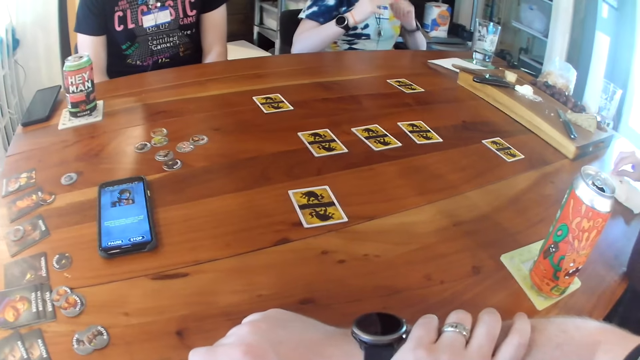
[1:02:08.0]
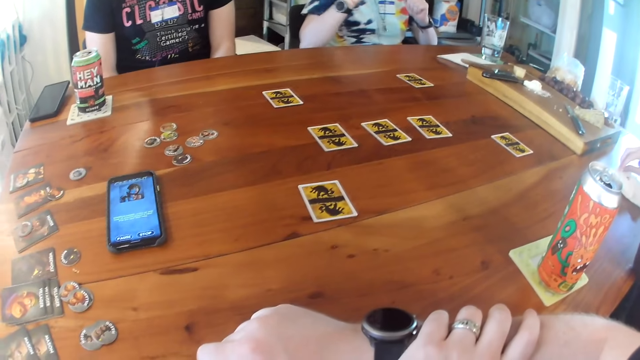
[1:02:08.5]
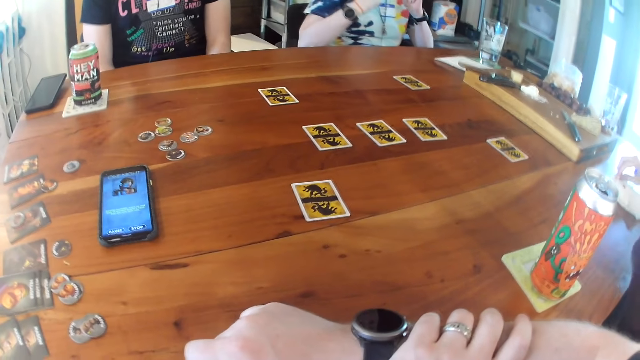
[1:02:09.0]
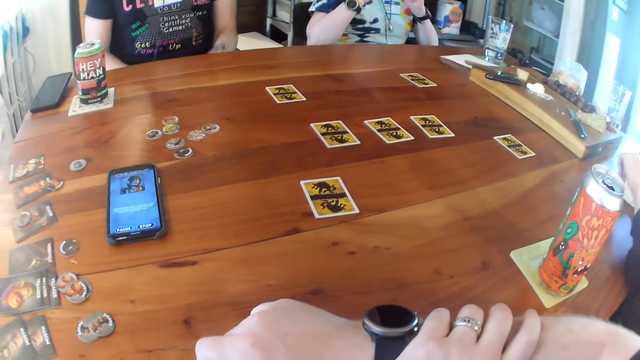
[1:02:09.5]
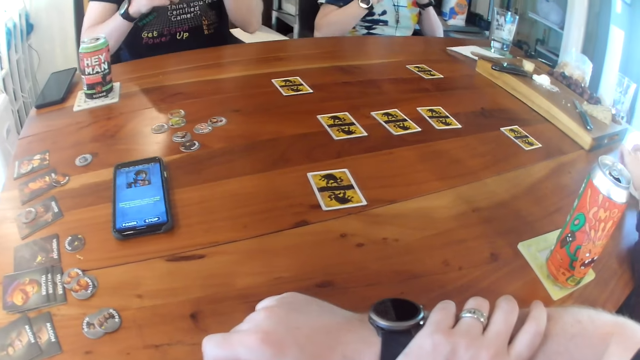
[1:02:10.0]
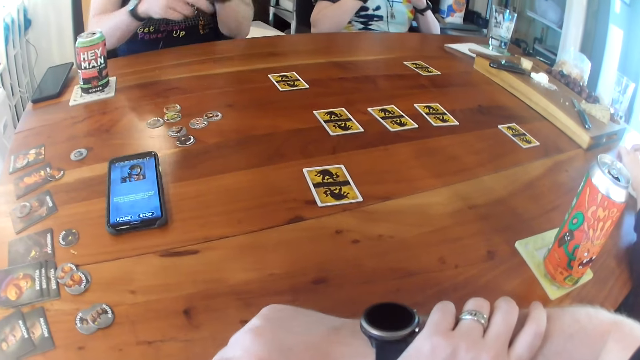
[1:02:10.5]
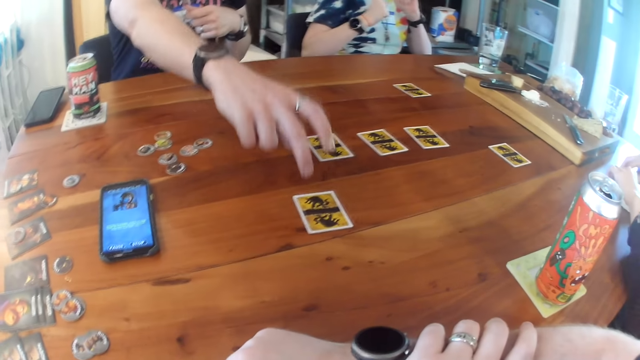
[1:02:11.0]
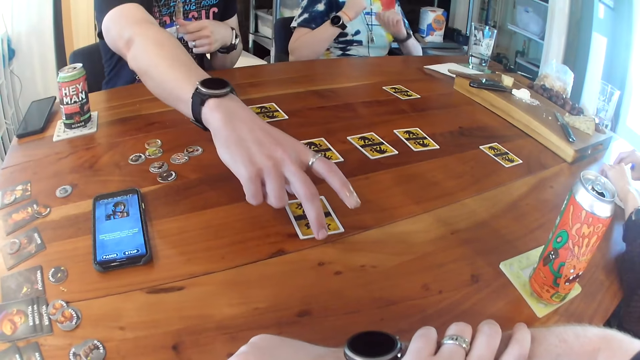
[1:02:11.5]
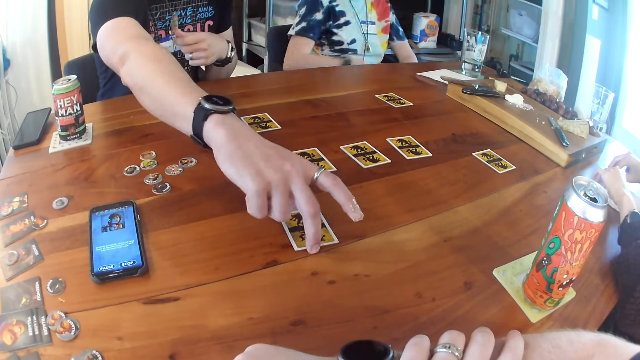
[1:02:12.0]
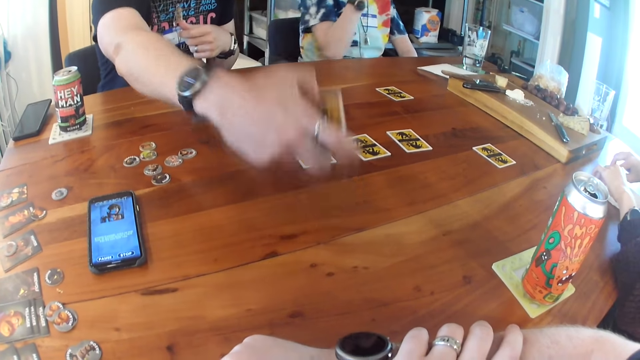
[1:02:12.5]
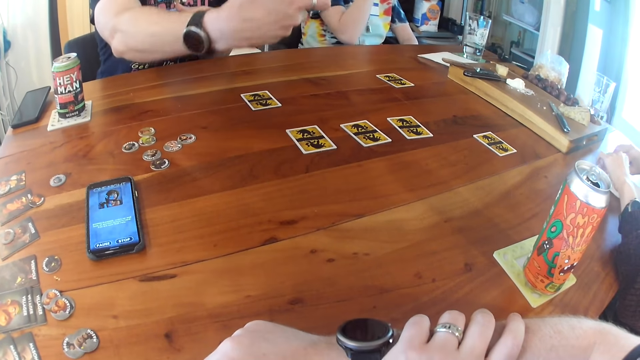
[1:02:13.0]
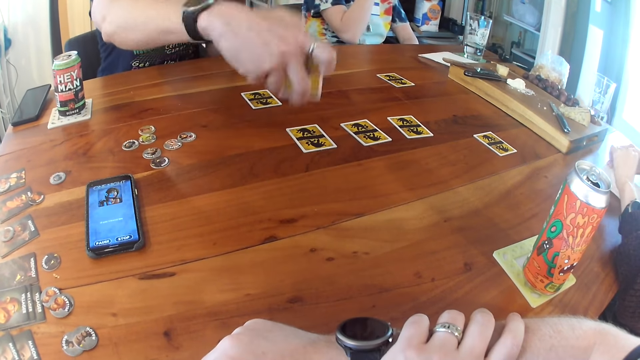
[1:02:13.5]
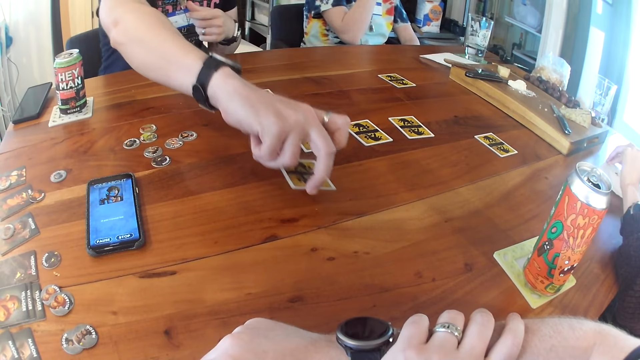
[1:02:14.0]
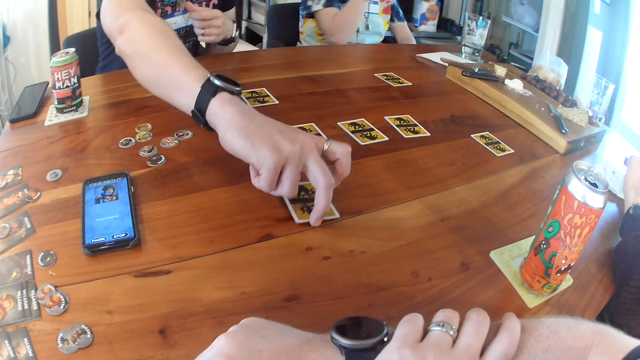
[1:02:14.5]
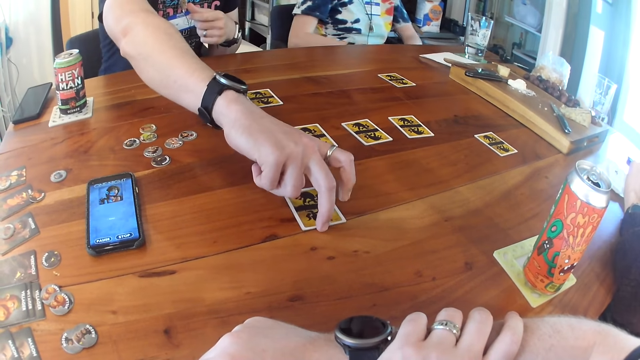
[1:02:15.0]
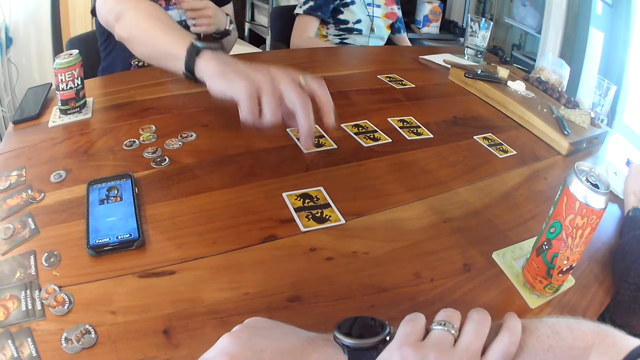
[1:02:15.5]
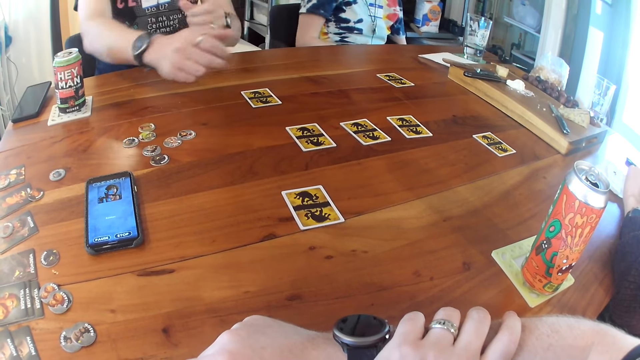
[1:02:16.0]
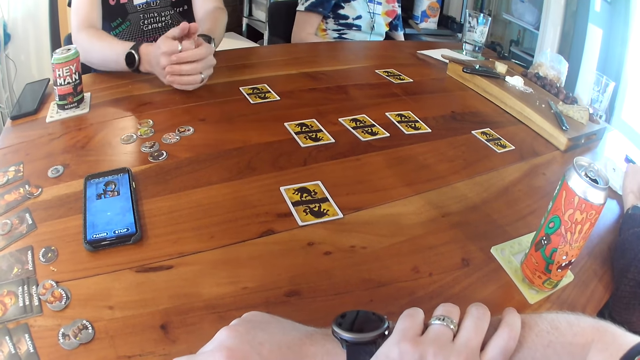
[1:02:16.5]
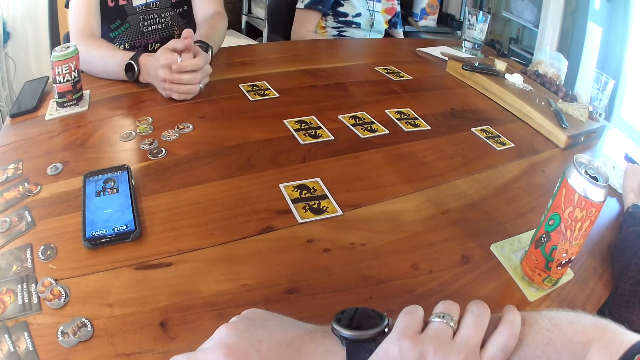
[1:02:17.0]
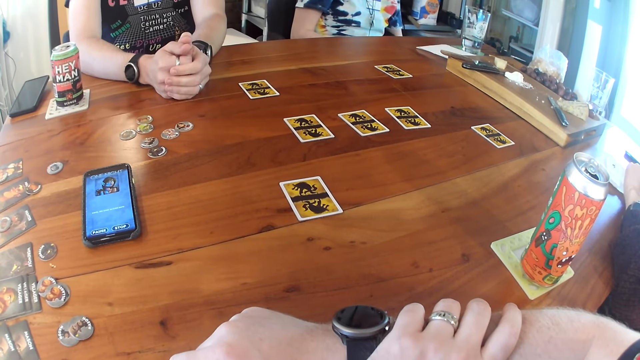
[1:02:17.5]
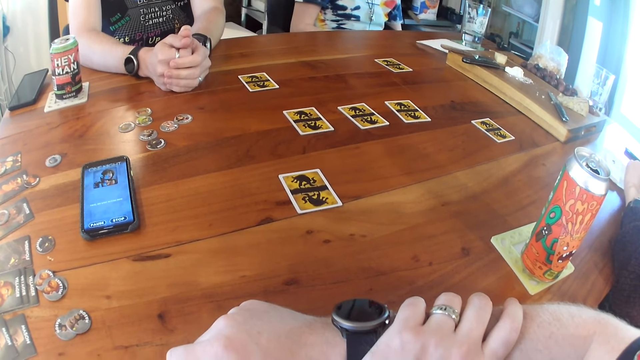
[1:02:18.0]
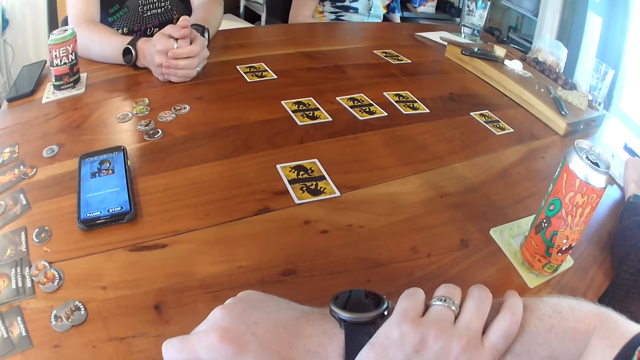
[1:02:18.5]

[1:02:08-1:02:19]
A man moves the hands. He touches a card. He picks up a card from the table with his right hand. He looks at the card. He places the card in his right hand on the table. He holds the hands.

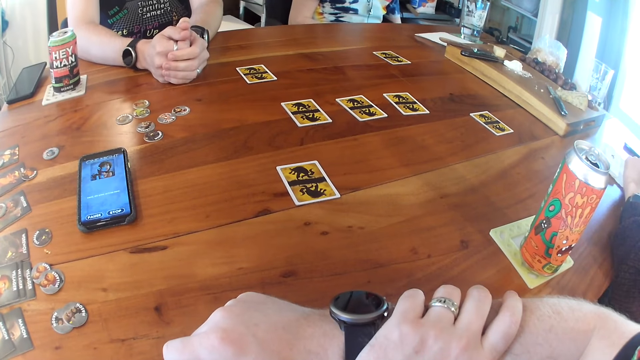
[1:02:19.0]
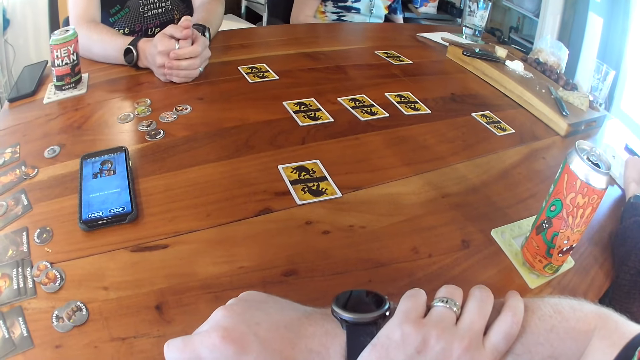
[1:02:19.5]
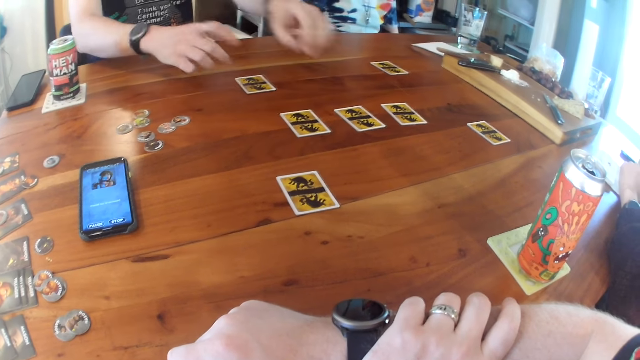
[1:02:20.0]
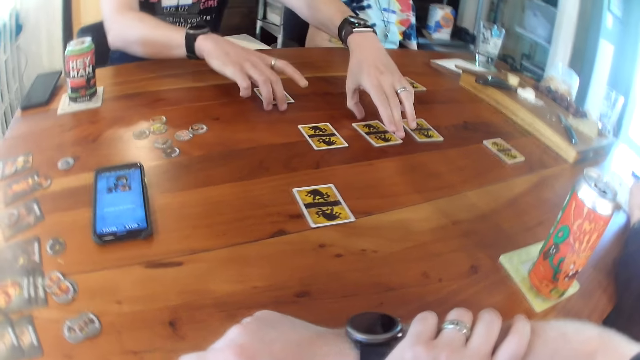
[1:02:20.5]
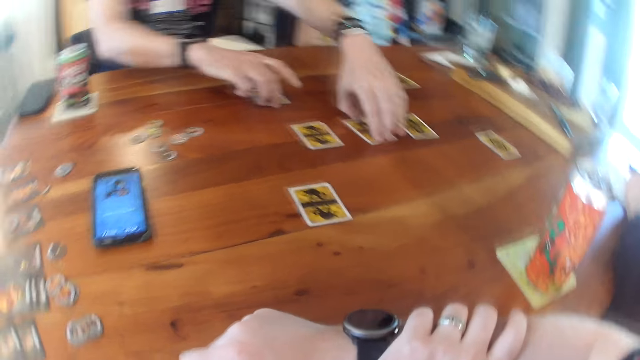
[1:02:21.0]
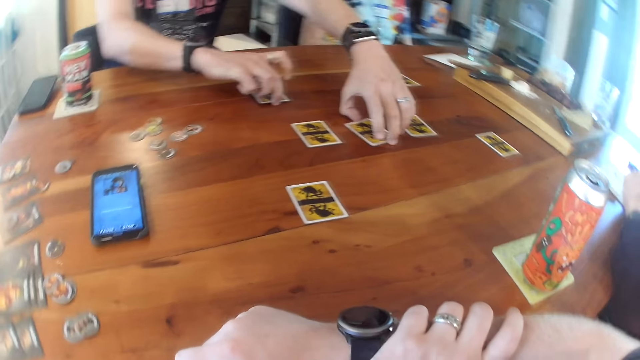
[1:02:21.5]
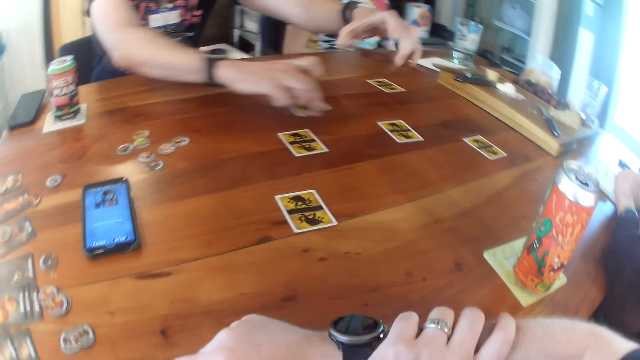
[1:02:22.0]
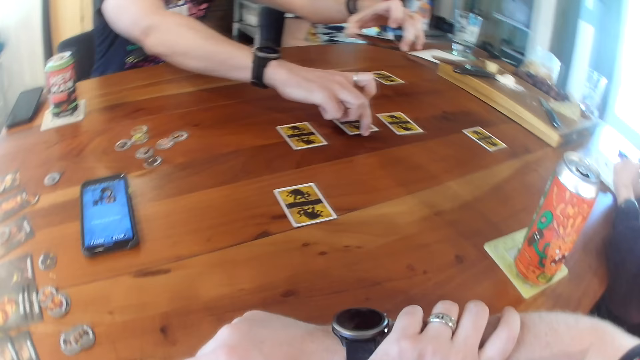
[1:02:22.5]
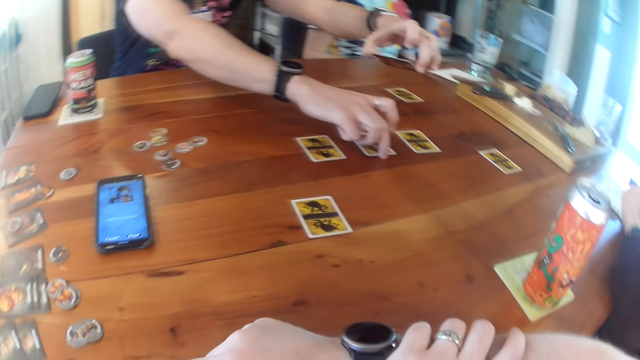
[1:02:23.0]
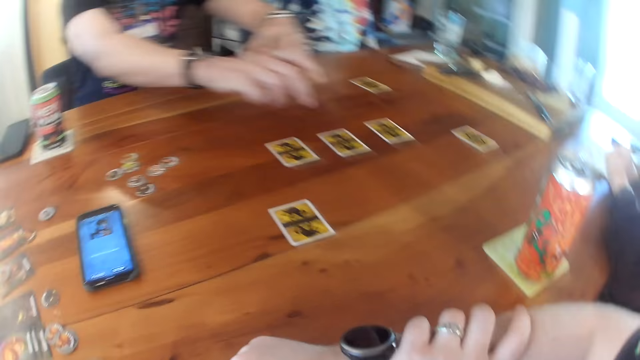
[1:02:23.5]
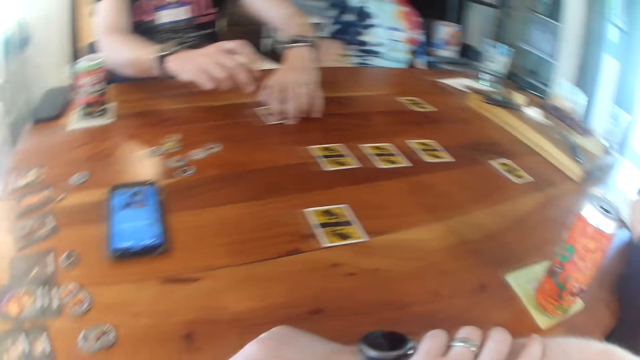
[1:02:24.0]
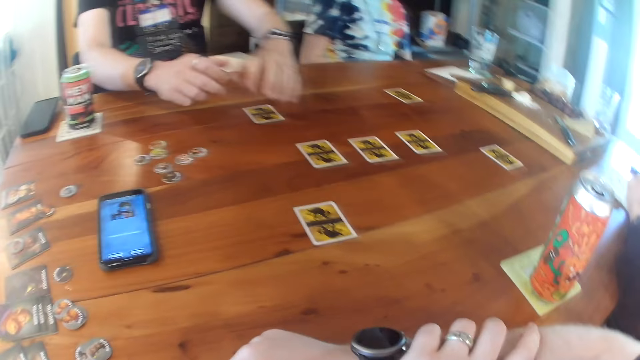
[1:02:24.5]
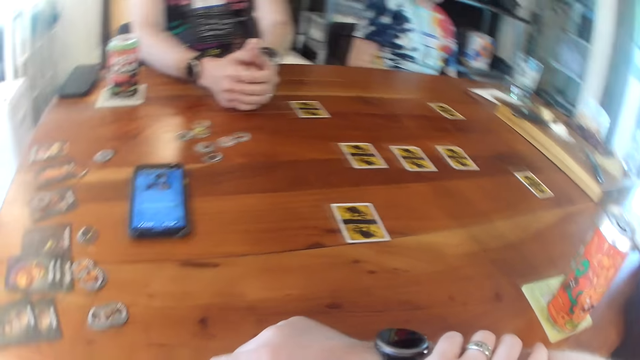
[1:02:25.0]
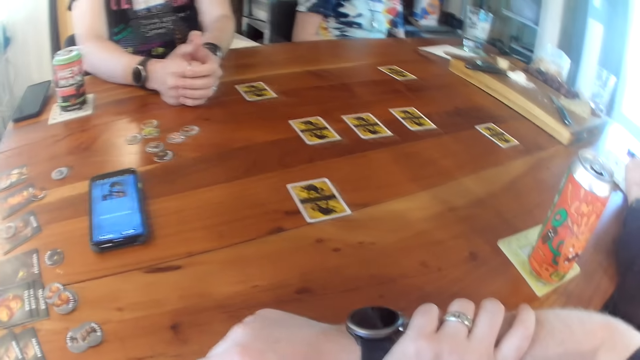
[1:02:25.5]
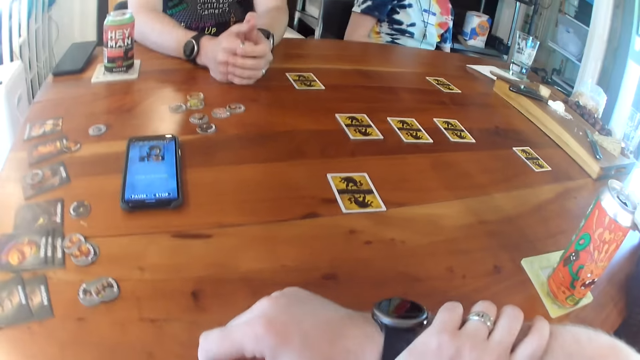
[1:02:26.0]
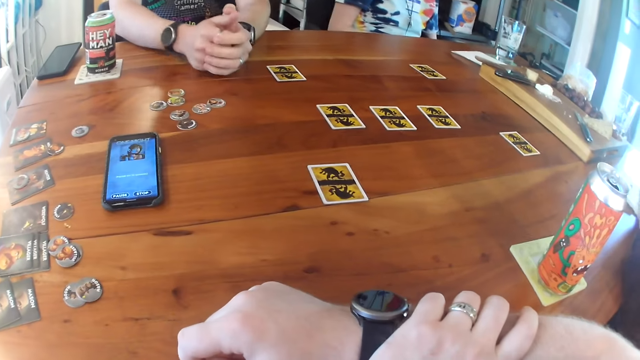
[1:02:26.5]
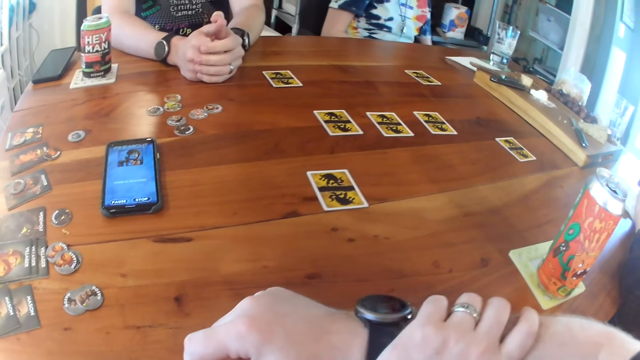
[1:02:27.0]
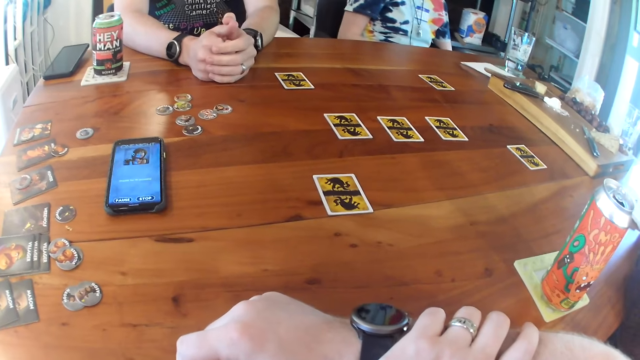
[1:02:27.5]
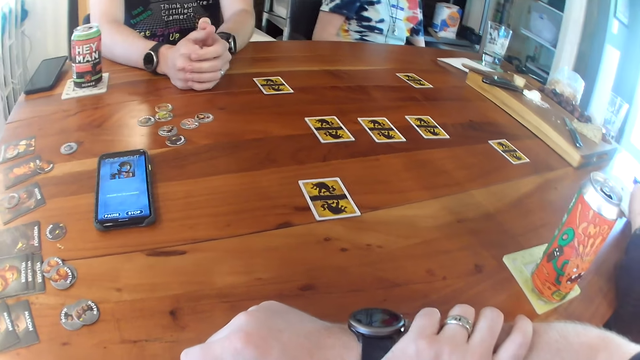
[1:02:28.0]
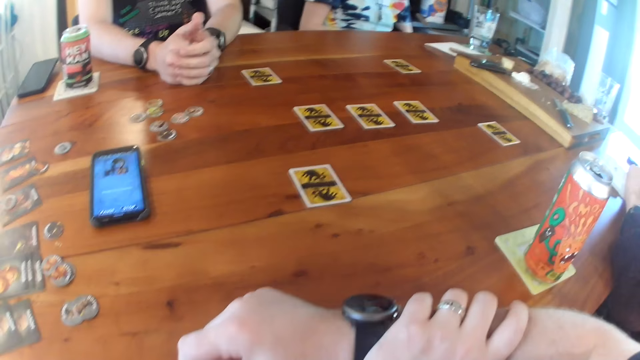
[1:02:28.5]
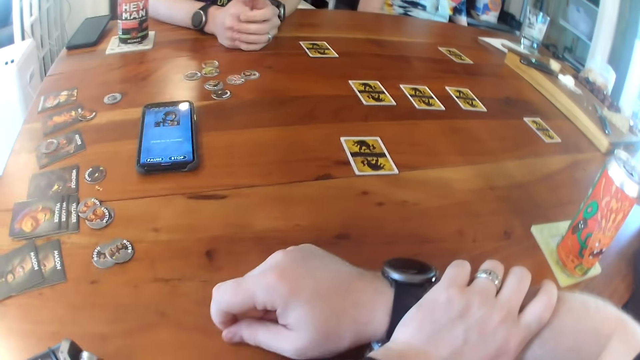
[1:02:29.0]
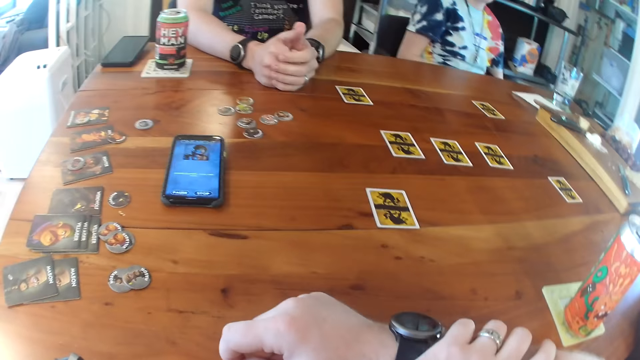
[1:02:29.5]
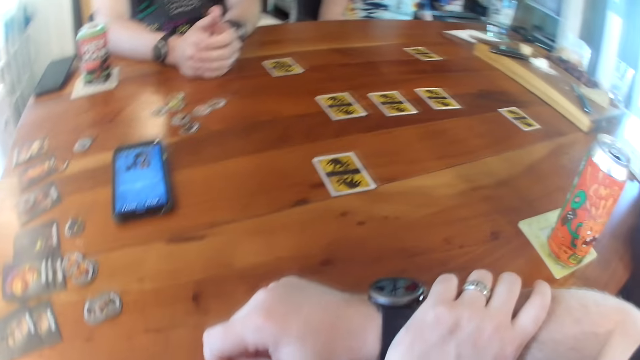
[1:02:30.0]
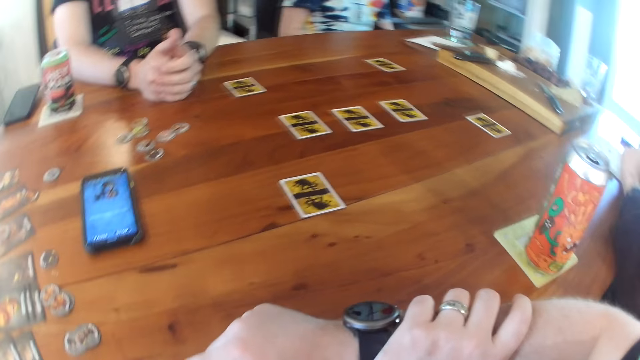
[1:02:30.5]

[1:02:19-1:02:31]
A man exchanges the cards. He picks up a card from the table with his right hand and picks up a card from the table with his left hand. He places the card in his right hand on the table. He places the card in his left hand on the table. He holds the hands. The camera wearer looks at the table. He moves his head.
